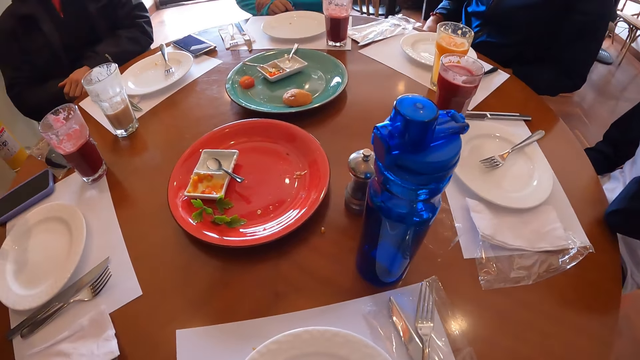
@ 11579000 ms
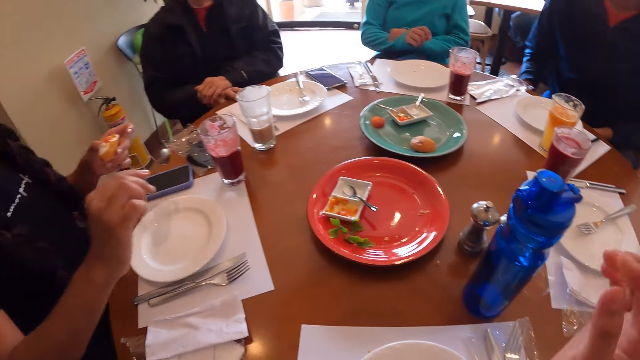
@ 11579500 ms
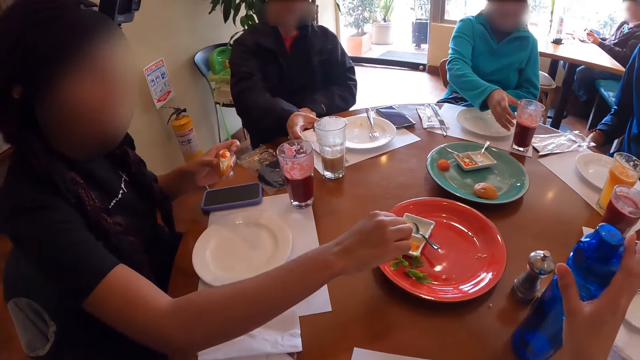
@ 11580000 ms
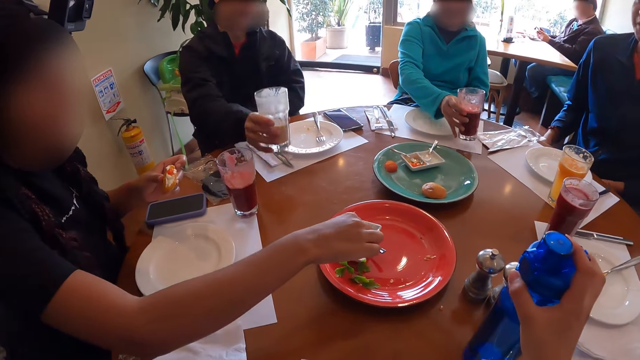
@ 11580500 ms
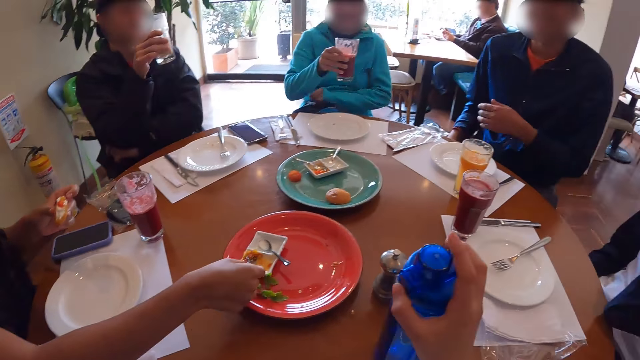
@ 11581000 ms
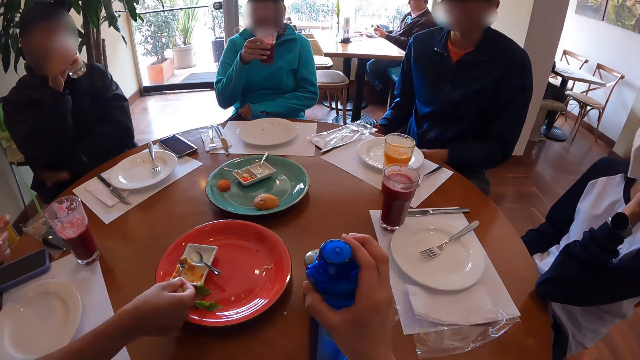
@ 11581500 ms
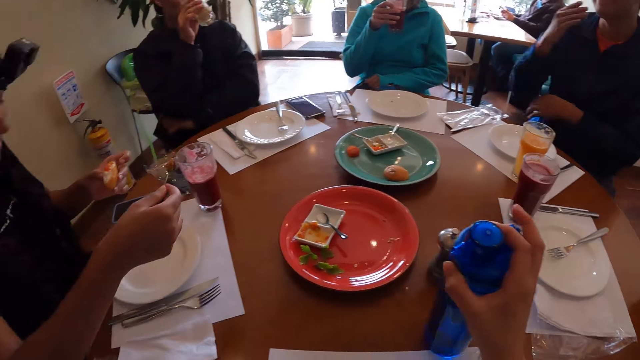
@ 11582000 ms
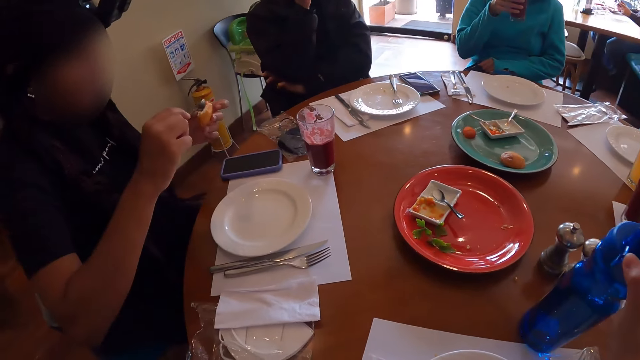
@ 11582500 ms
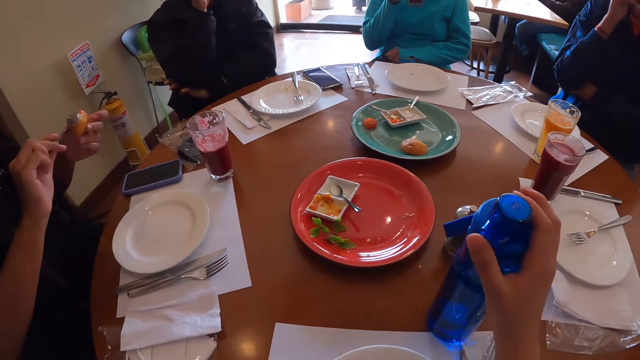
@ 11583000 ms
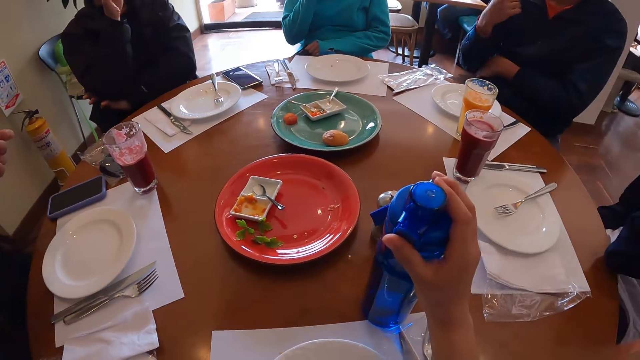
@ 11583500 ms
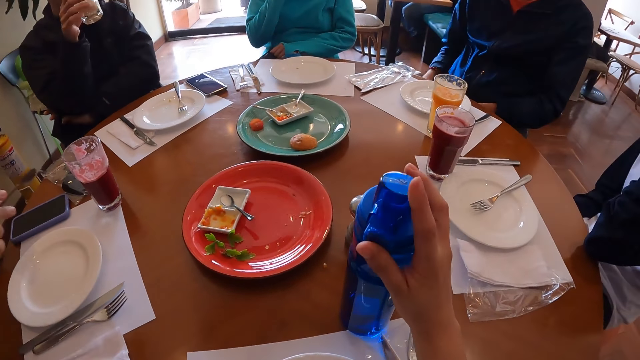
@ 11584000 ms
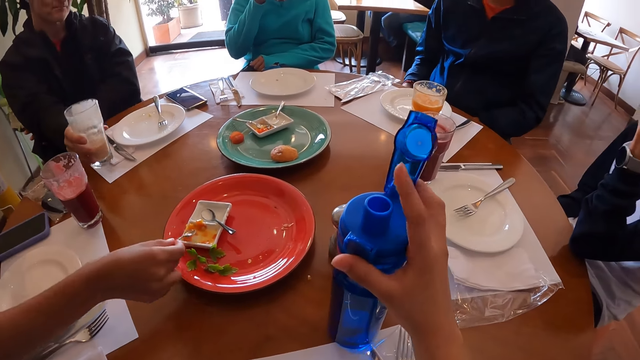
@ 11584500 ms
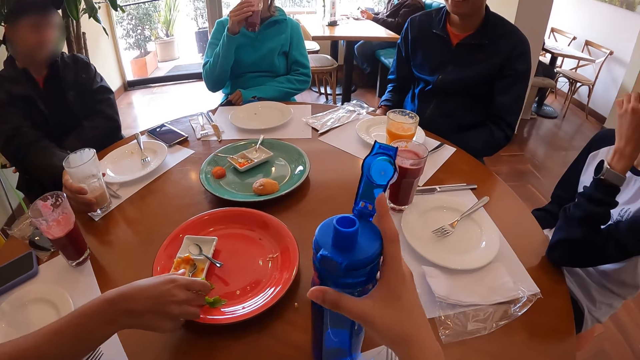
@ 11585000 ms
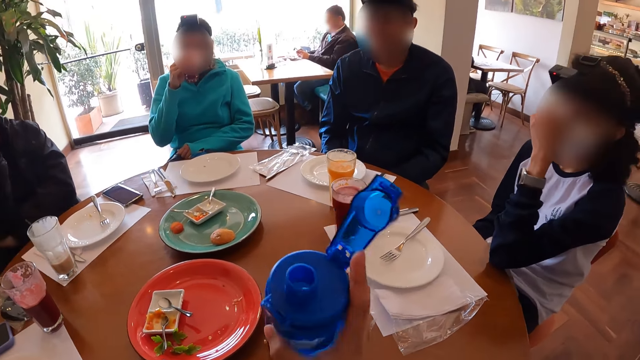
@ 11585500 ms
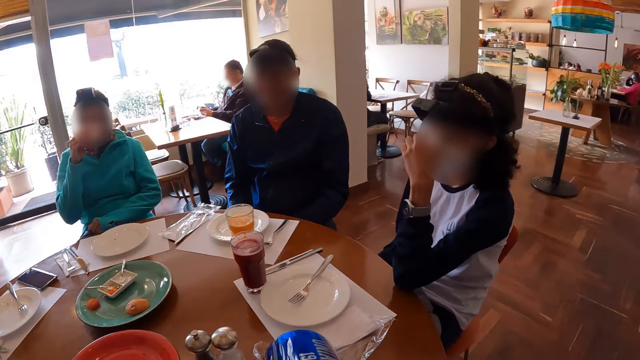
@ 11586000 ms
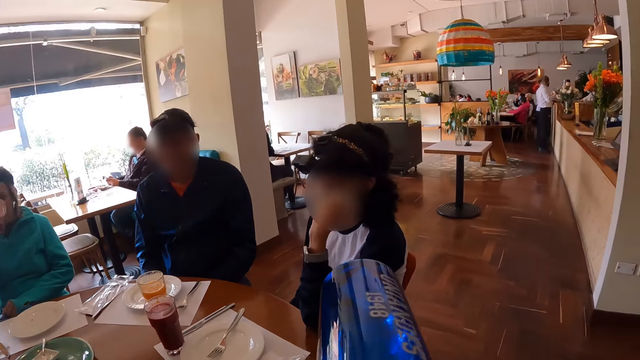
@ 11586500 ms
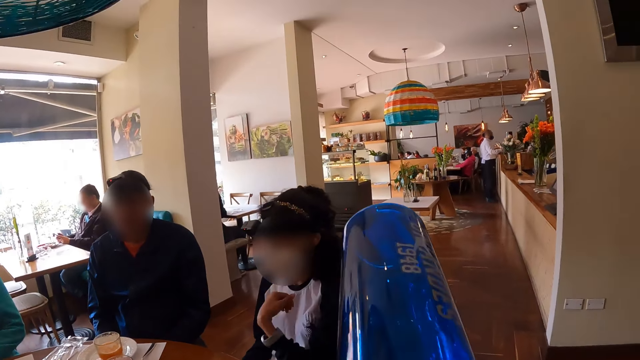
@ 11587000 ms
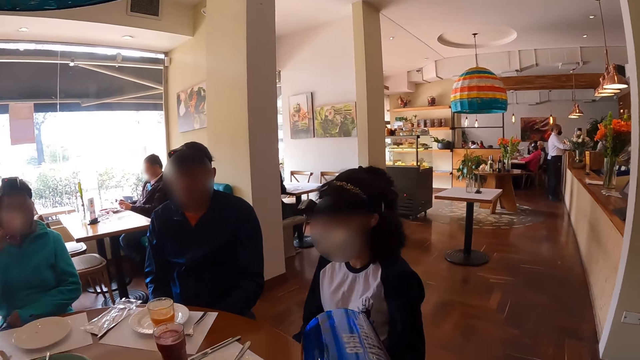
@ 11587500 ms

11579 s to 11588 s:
A woman stretches her hand. The camera wearer holds a water bottle on the table with her right hand. The woman drinks juice from the glass of juice in her right hand. A man picks up the glass of juice from the table with his right hand. Another man moves his hands. The first man drinks juice from the glass of juice in his right hand. The woman picks up the glass of juice from the table mat on the table with her right hand. The other man looks around and moves his hands. The camera wearer opens the water bottle on the table with her right hand. The first man drops the glass of juice on the table mat on the table with his right hand. Another woman holds a nose mask on her face with her left hand on the table. The camera wearer picks up the water bottle from the table with her right hand. She drinks water from the water bottle in her right hand.

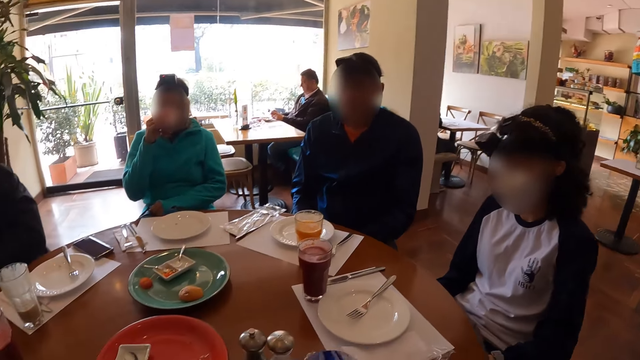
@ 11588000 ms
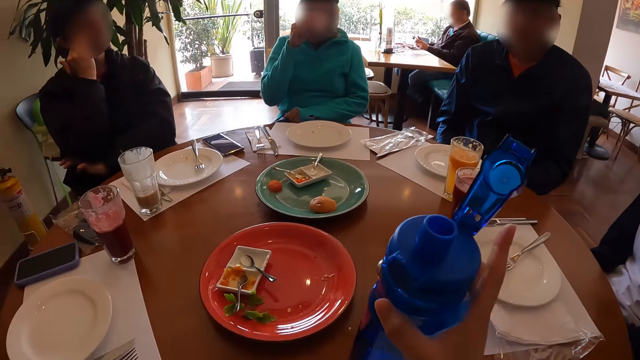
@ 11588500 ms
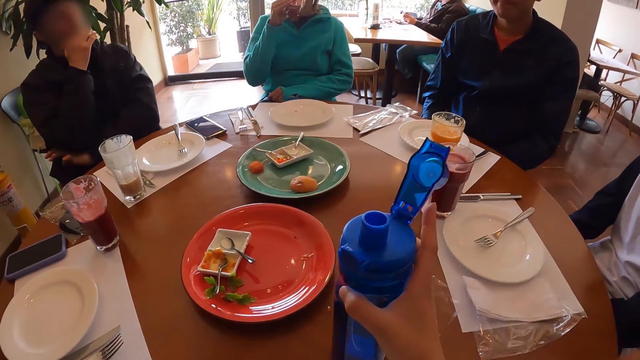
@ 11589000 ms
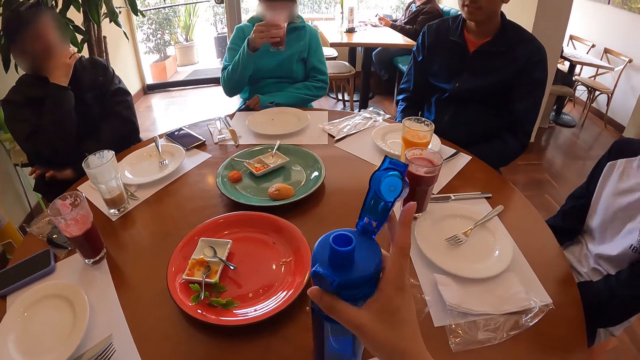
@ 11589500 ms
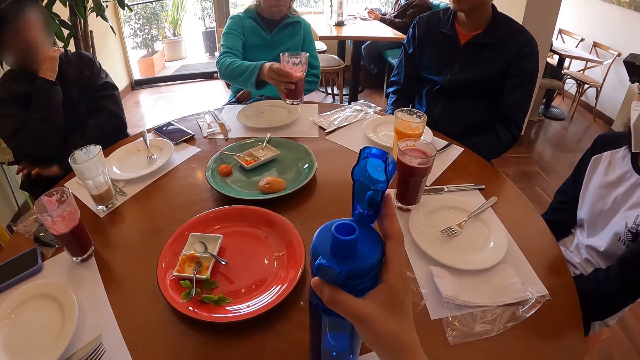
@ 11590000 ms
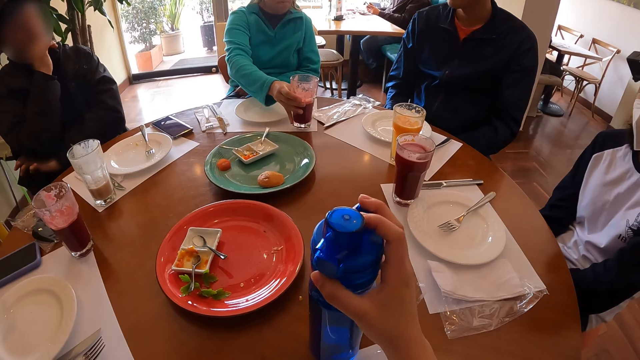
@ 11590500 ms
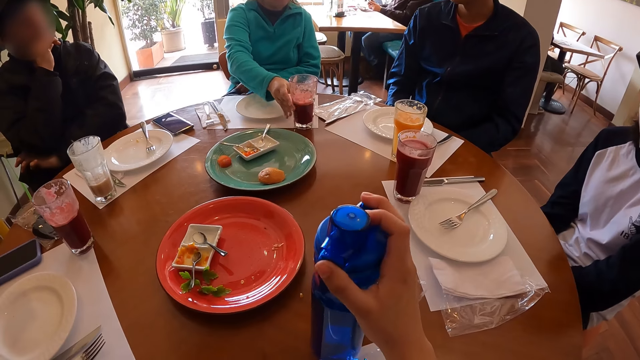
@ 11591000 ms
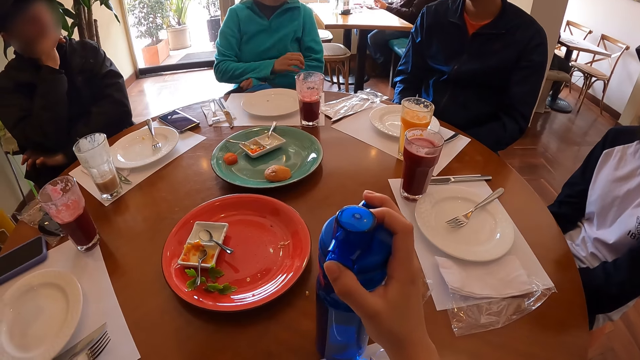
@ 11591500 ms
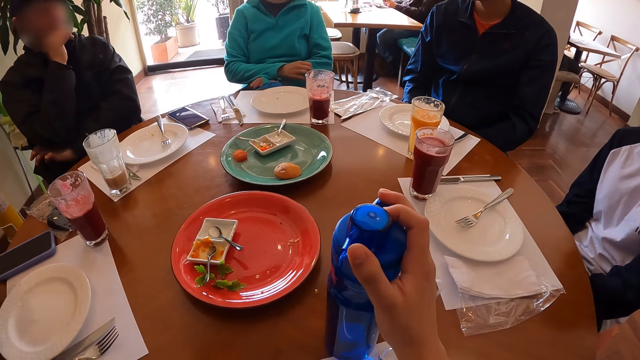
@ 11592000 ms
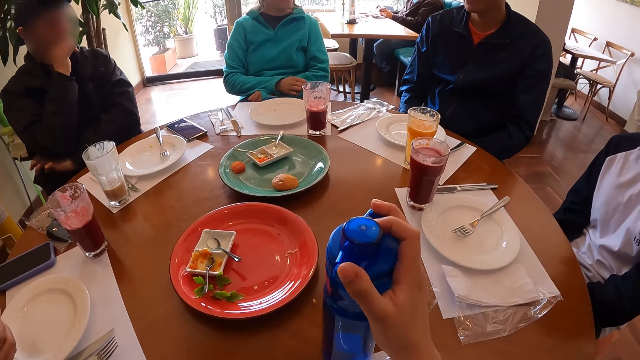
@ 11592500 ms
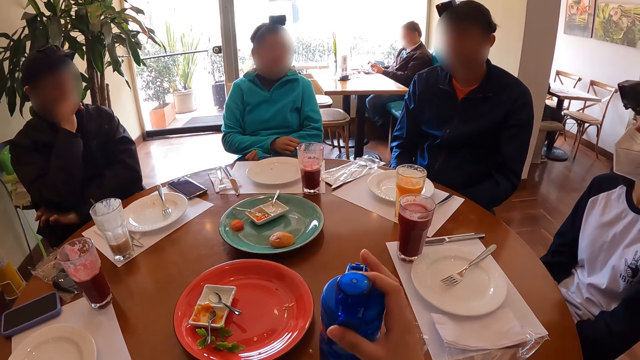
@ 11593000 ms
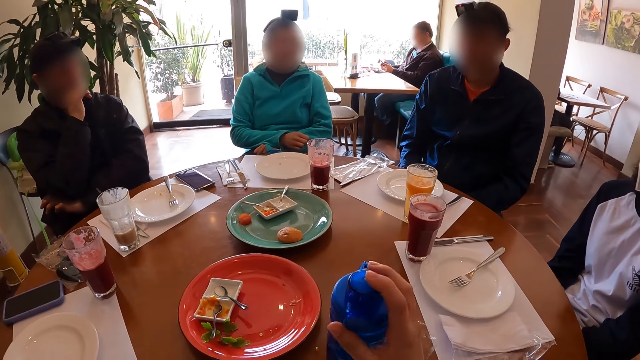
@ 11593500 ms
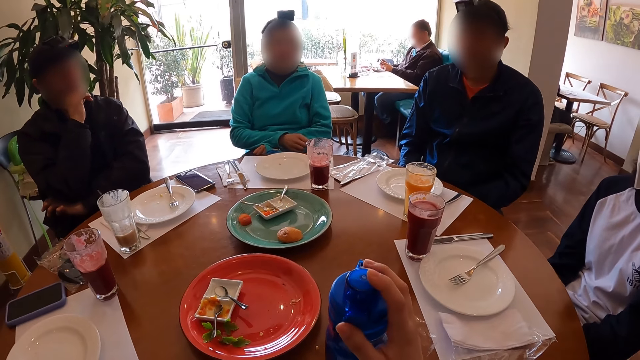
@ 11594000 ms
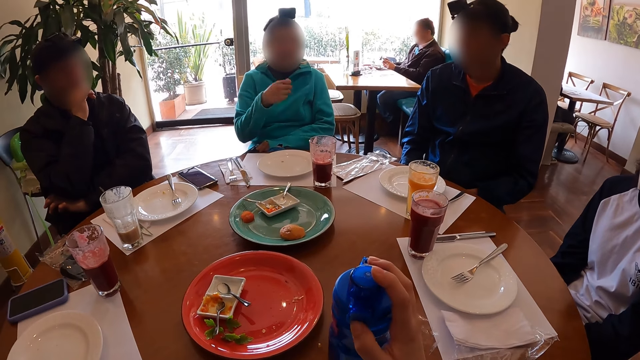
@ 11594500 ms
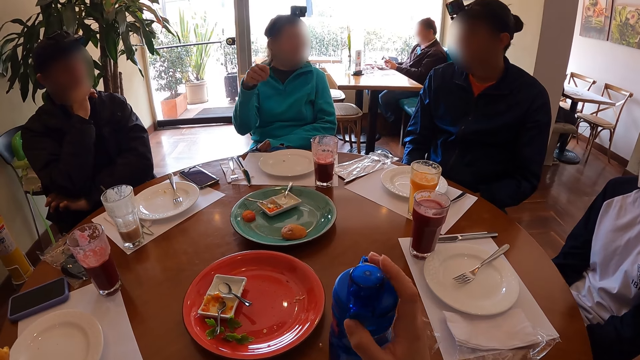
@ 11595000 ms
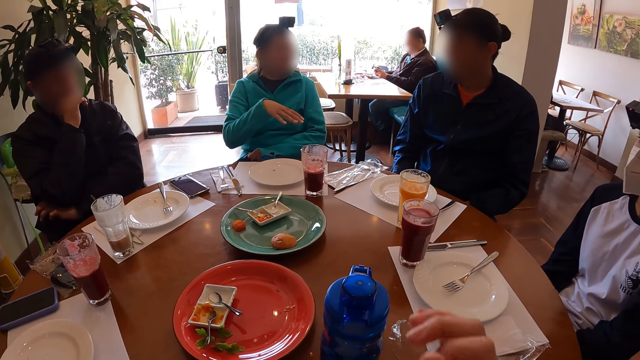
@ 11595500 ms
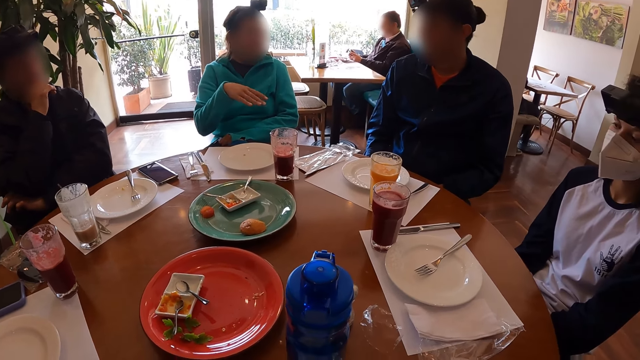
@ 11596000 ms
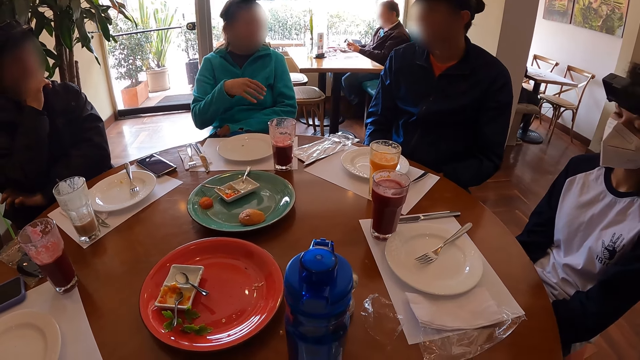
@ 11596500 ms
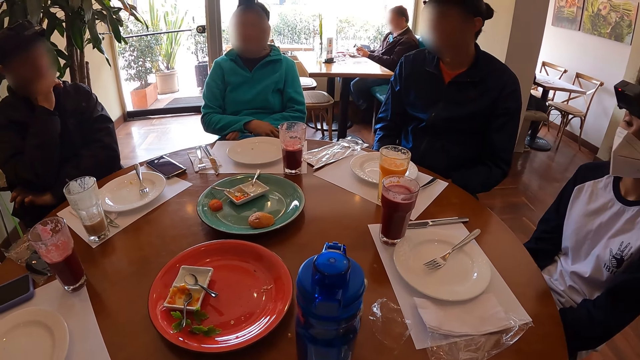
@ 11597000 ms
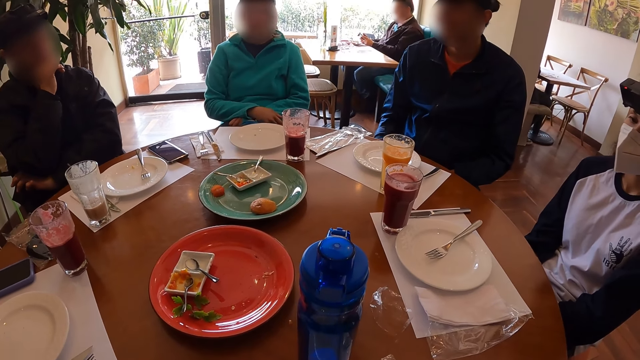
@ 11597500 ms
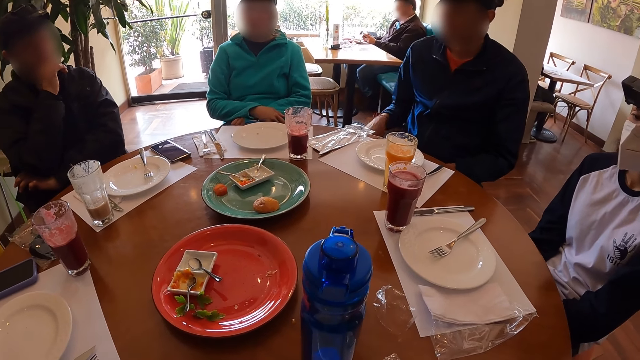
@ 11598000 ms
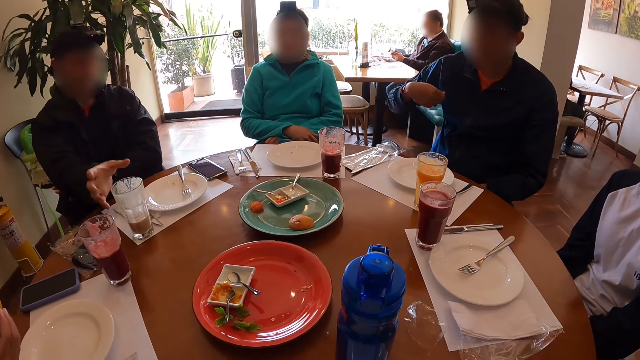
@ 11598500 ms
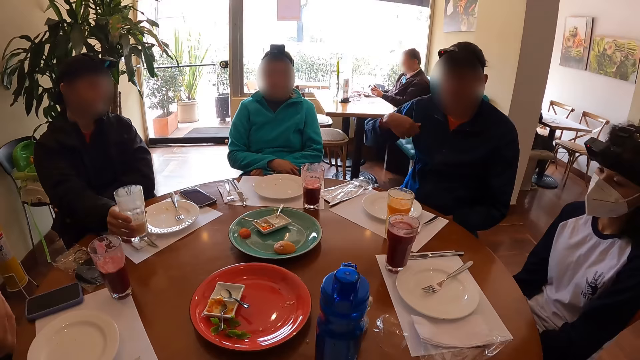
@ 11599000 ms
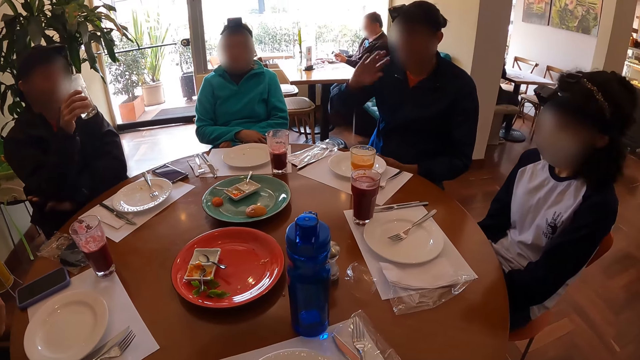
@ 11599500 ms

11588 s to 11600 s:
A man places his right hand on his face. The camera wearer drops the water bottle on the table with her right hand. She closes the water bottle on the table with her right hand. A woman drops the glass of juice on the table mat on the table with her right hand. The woman places her right hand on her left hand on her lap and removes her right hand from her left hand on her lap. The camera wearer looks around. The woman uses gestures and places her right hand on her left hand on her lap. Another man uses gestures. The first man picks up the glass of juice from the table mat on the table with his right hand.
